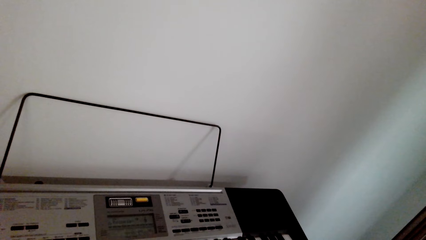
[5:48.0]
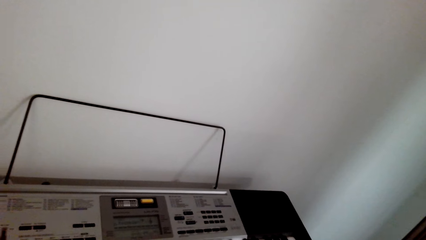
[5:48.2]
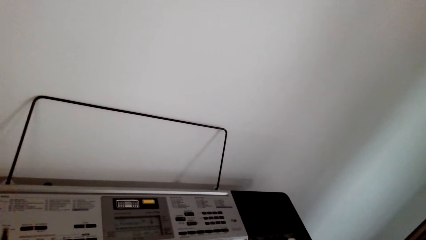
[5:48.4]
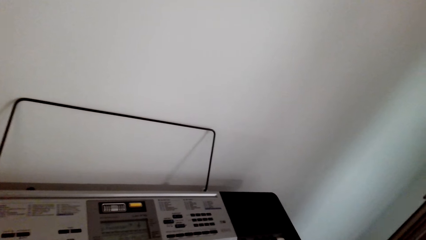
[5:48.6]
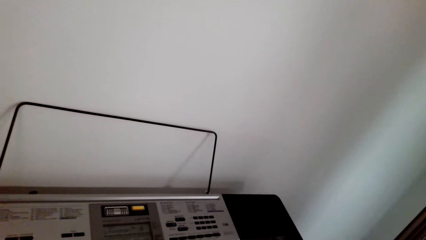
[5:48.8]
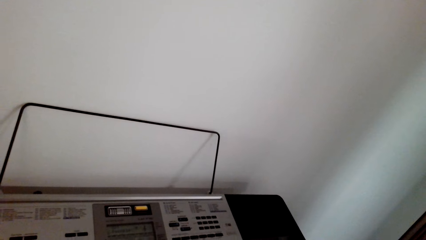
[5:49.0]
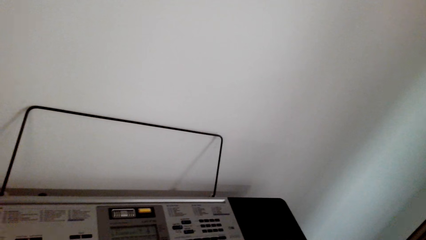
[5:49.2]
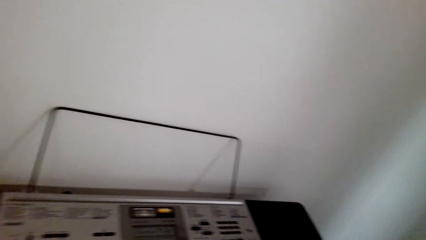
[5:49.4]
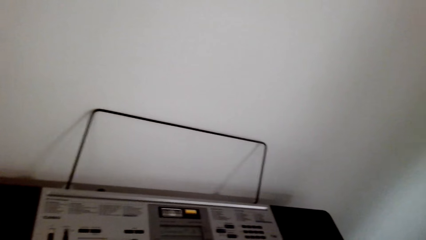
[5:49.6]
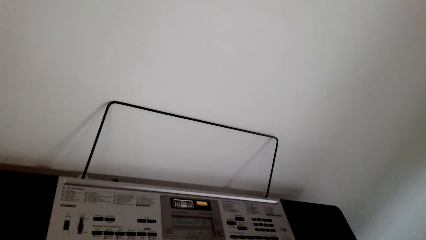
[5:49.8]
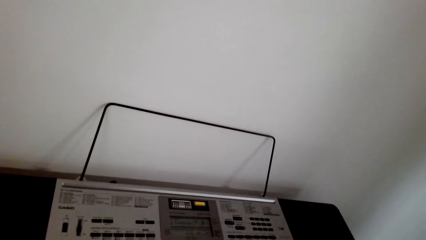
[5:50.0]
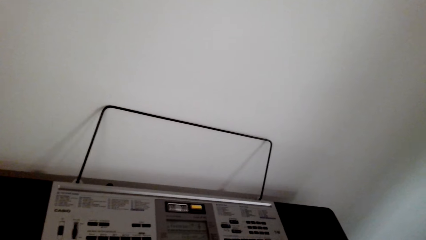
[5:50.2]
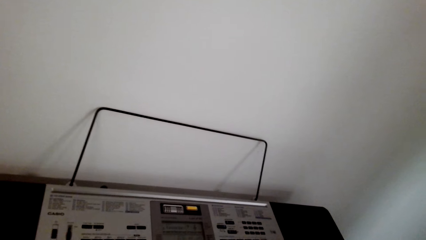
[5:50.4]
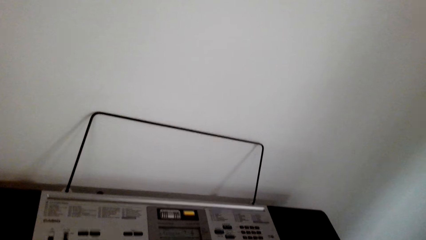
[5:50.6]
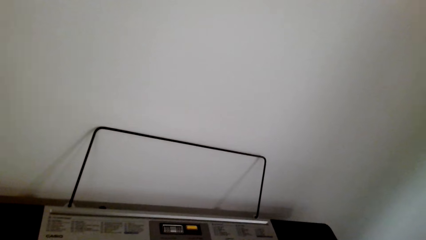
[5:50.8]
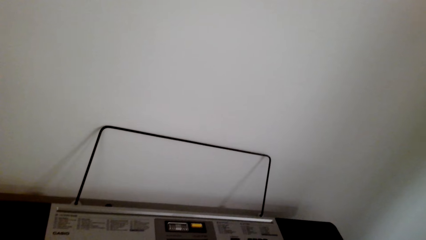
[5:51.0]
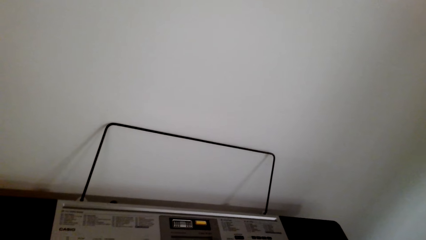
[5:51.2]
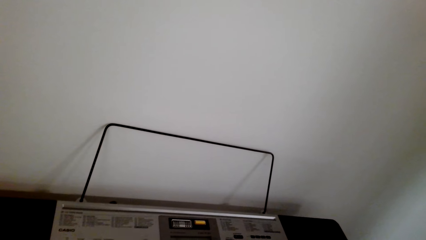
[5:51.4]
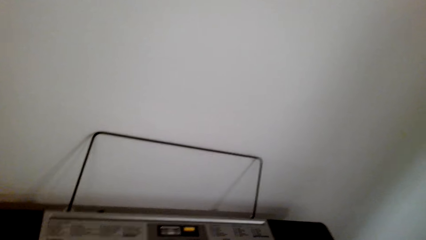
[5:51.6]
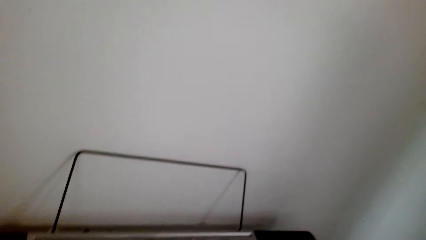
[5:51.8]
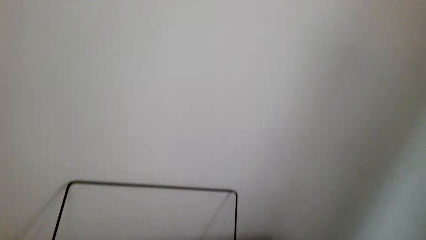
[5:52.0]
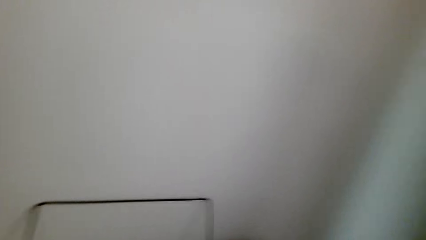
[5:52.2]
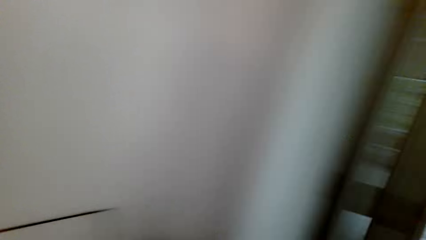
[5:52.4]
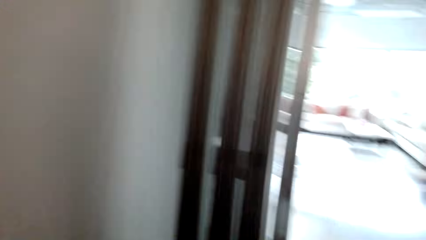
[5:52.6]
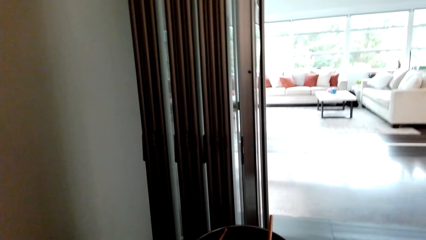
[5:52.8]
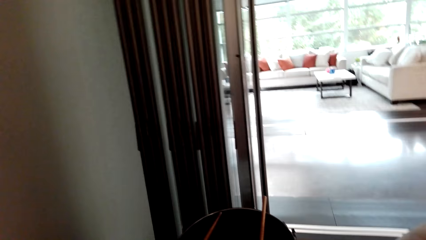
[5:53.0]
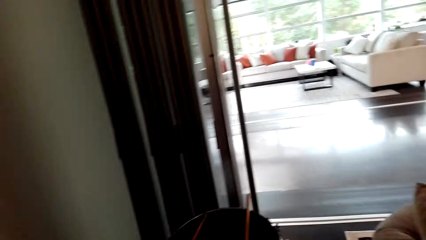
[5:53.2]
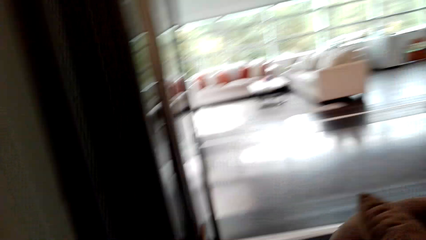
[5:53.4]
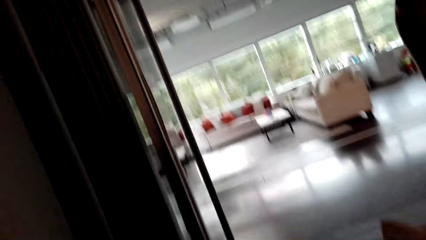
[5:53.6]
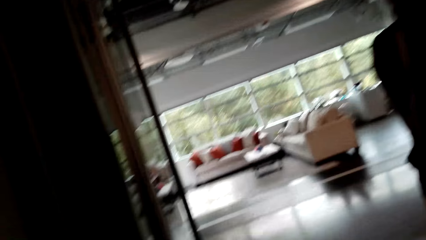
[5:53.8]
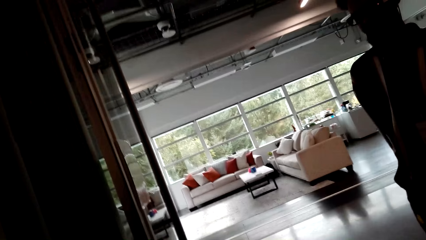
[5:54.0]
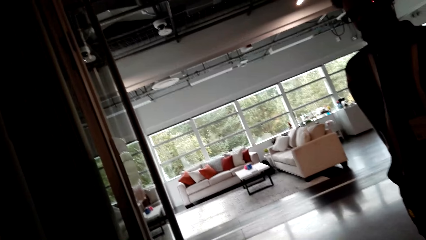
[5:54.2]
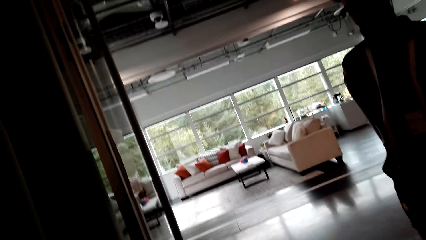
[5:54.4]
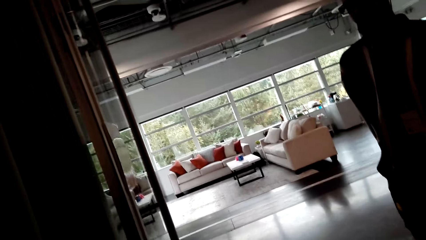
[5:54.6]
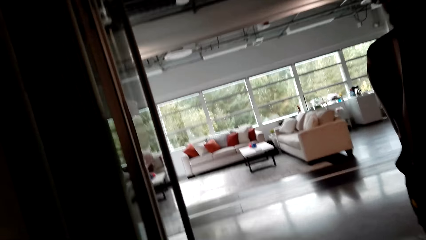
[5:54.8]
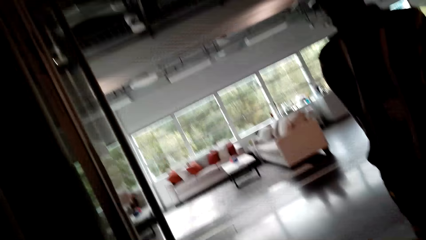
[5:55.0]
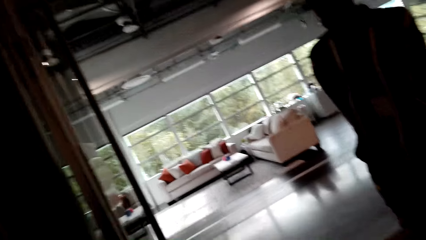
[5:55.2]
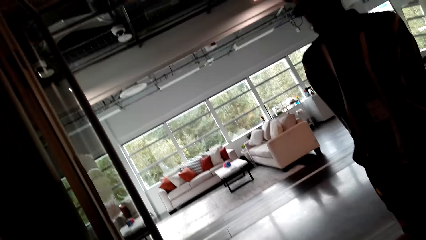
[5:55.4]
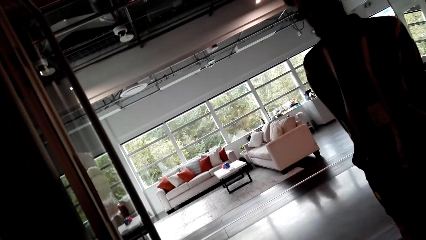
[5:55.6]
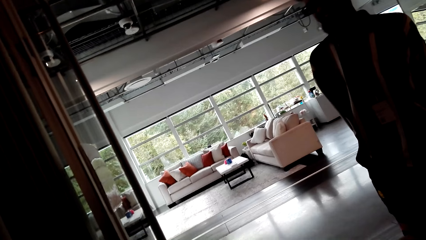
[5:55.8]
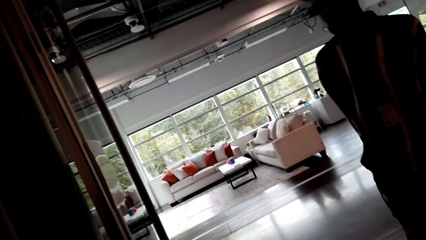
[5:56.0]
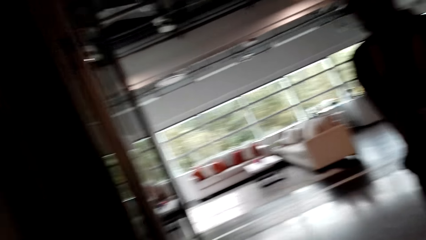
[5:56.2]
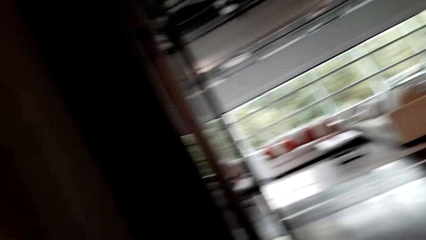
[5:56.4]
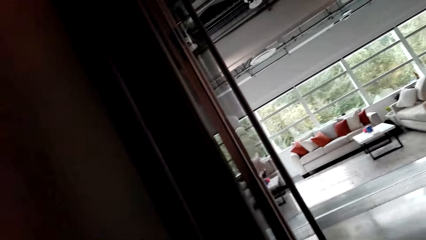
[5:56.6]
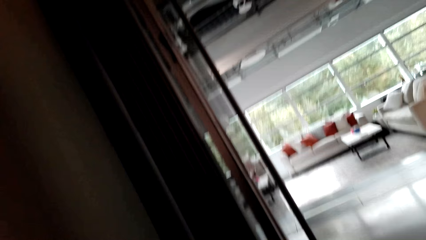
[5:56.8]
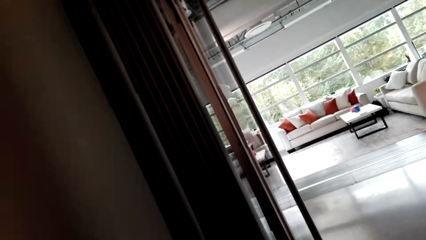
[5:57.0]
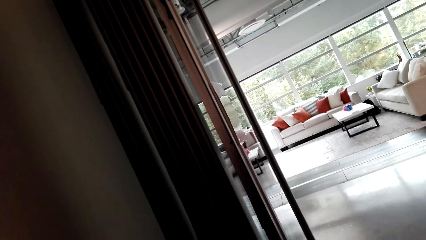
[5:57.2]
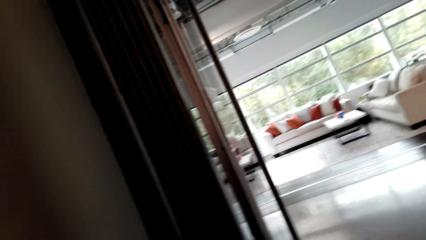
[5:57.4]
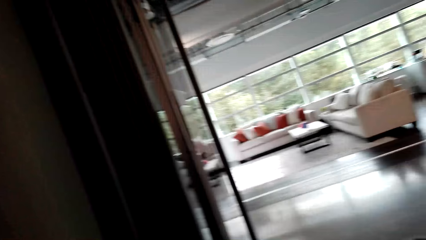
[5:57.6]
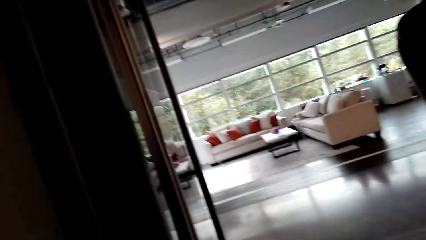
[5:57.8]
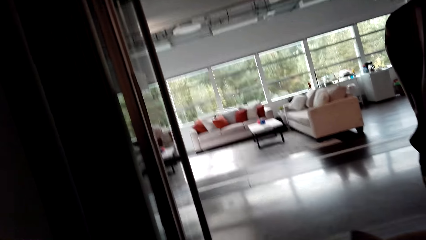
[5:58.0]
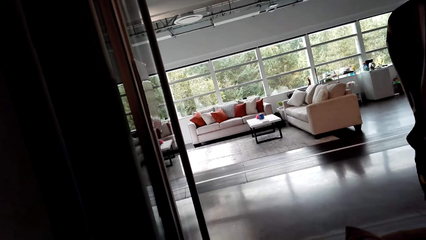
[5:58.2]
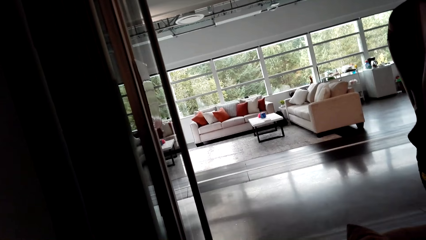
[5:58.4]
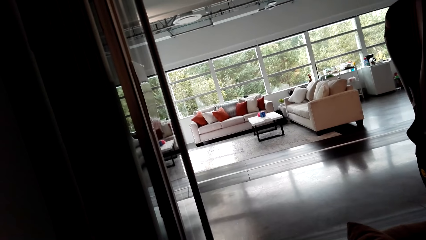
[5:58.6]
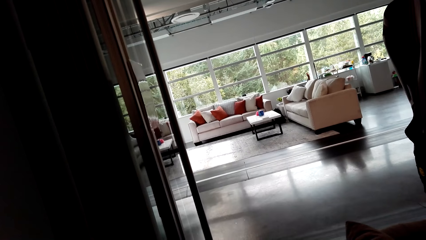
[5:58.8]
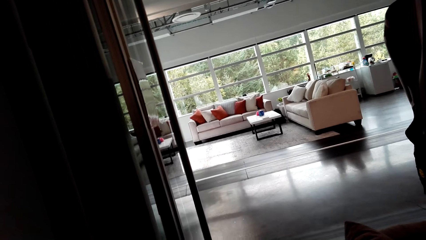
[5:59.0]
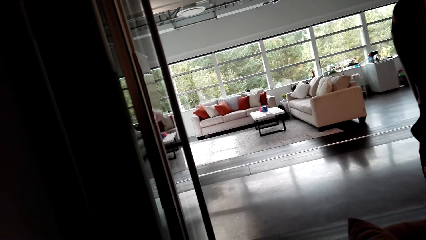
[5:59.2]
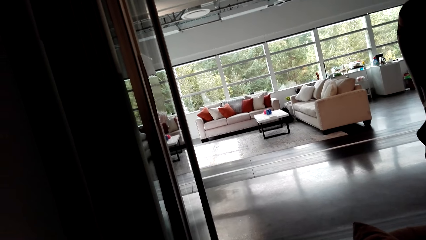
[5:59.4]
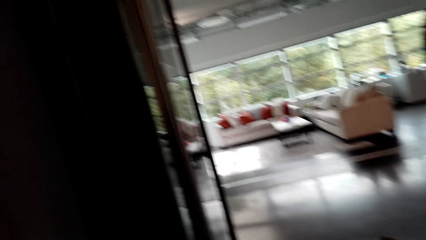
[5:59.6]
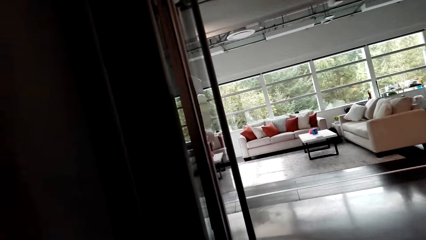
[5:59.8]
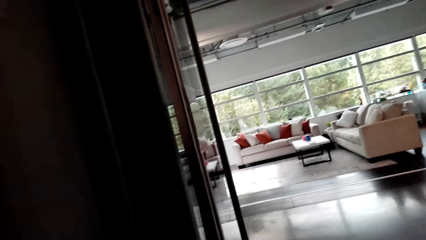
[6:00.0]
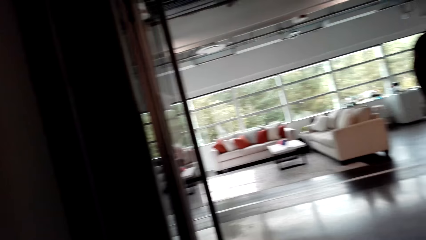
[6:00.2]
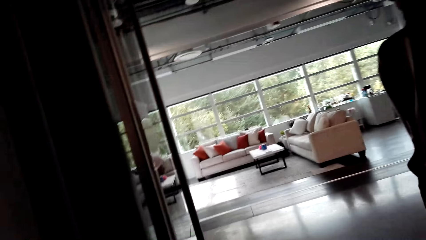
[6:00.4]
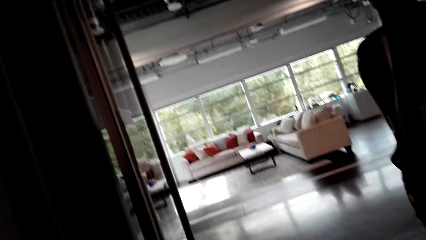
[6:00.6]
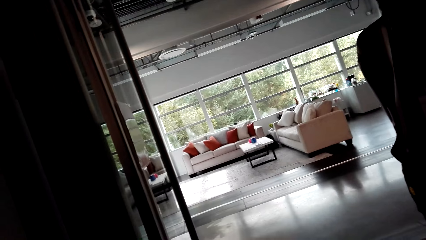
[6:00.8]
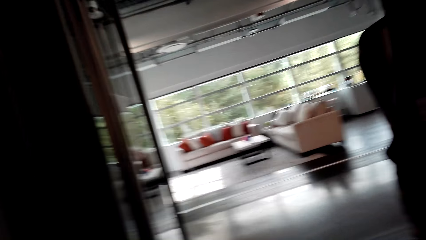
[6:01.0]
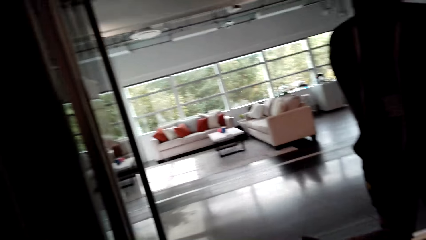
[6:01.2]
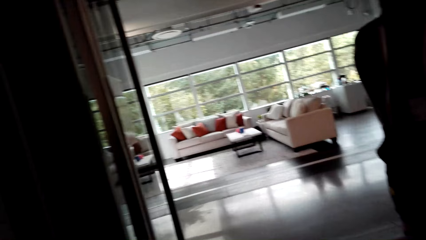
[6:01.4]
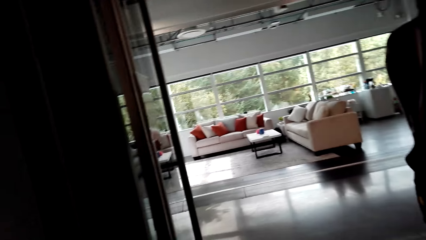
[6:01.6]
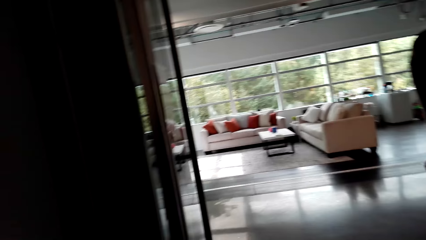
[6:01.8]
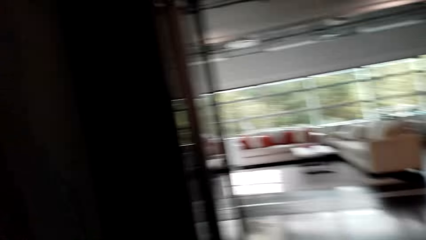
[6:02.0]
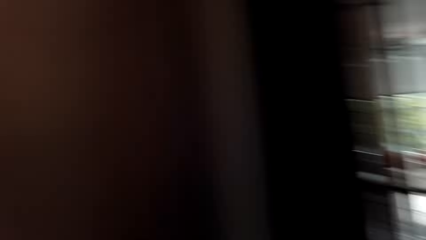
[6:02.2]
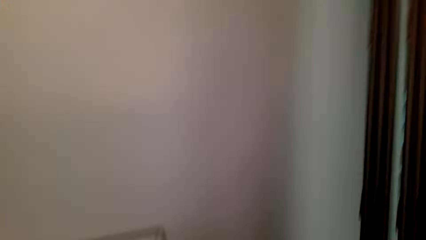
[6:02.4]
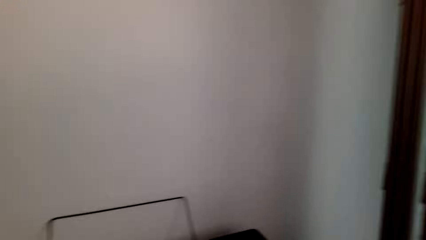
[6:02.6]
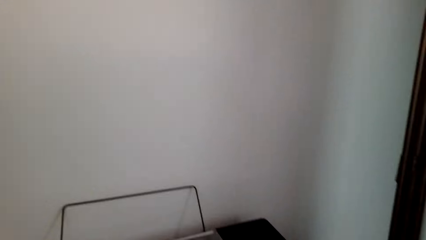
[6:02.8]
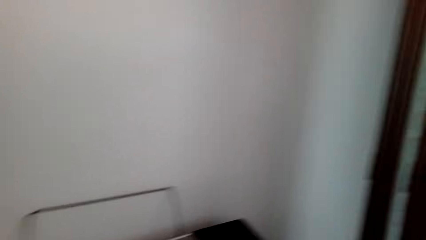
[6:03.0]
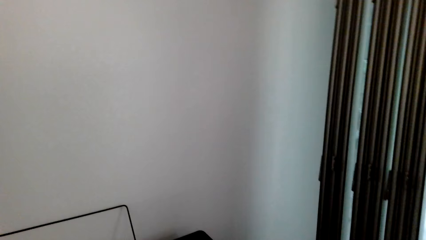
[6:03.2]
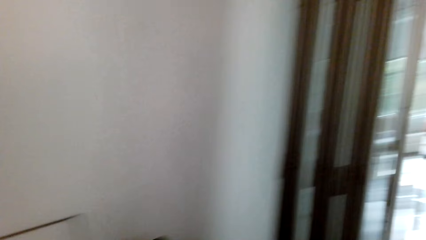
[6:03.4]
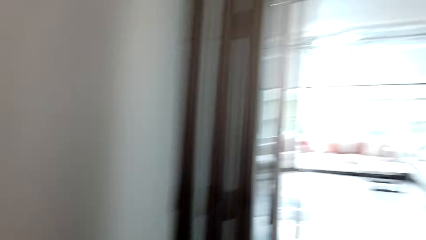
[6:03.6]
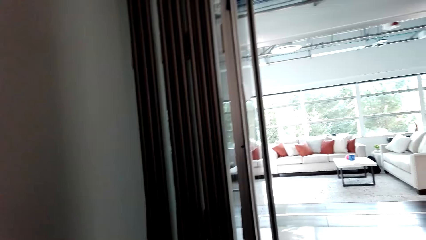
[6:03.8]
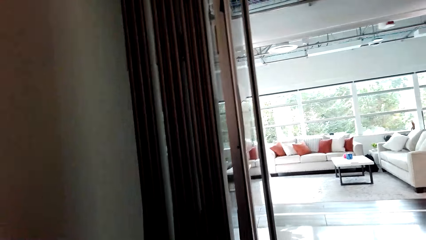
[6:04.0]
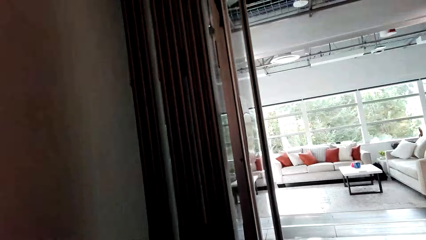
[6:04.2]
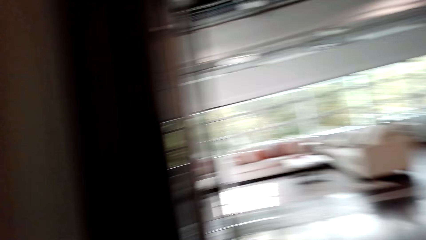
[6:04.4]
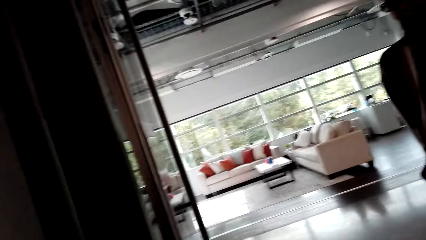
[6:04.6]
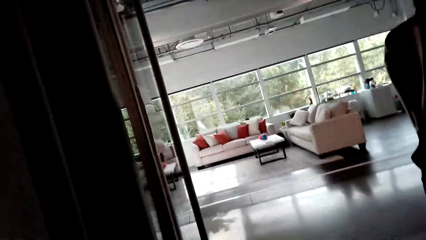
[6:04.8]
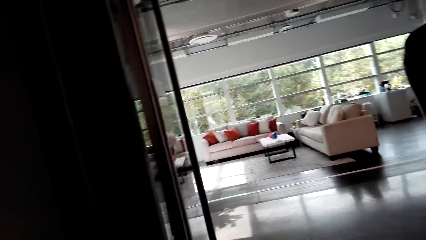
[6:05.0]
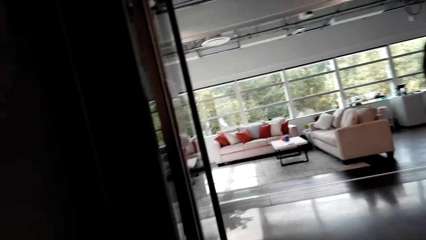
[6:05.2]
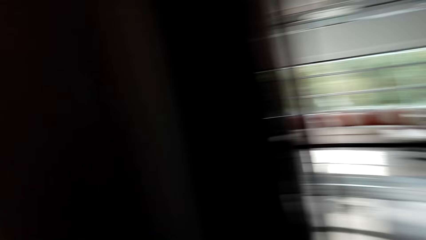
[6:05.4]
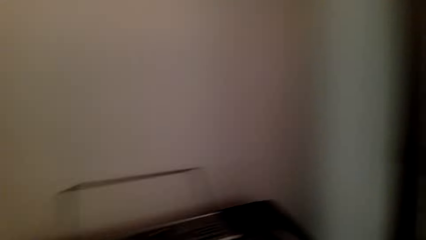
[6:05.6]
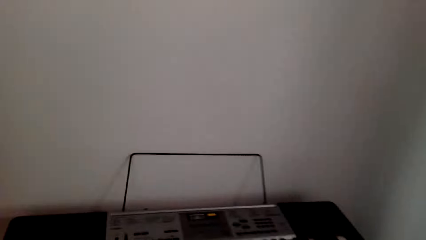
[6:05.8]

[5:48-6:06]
The camera wearer plays guitar. They watch the background.
